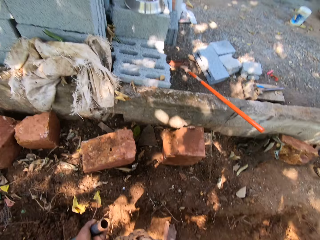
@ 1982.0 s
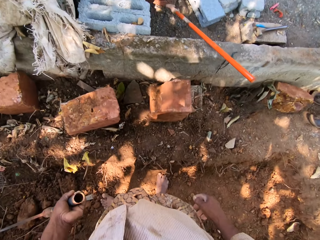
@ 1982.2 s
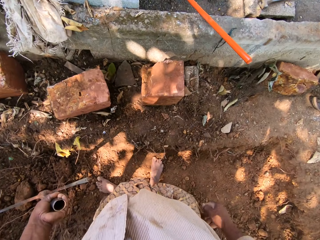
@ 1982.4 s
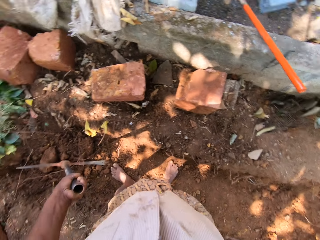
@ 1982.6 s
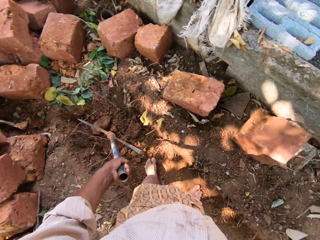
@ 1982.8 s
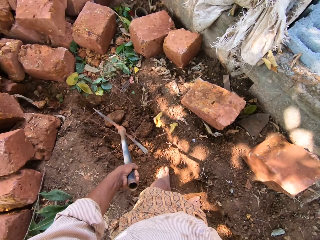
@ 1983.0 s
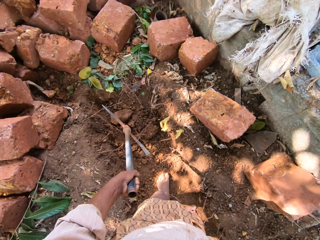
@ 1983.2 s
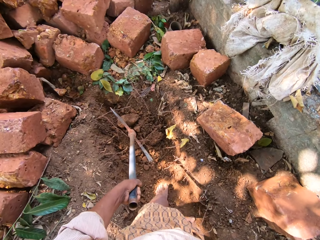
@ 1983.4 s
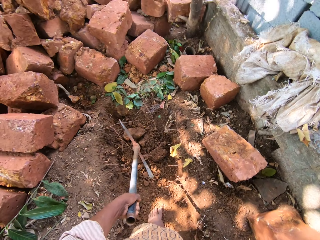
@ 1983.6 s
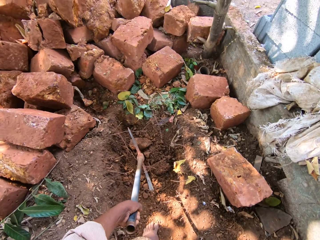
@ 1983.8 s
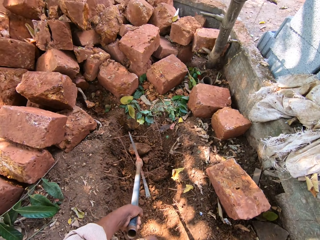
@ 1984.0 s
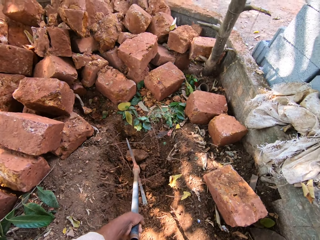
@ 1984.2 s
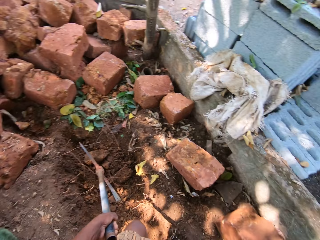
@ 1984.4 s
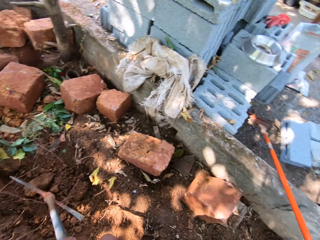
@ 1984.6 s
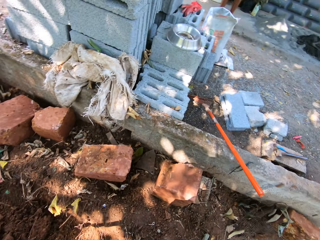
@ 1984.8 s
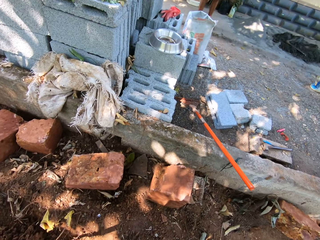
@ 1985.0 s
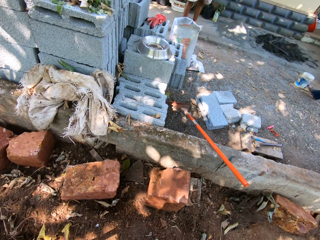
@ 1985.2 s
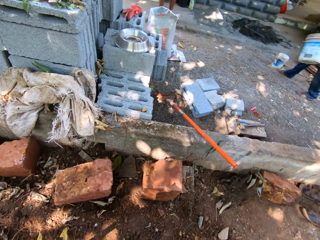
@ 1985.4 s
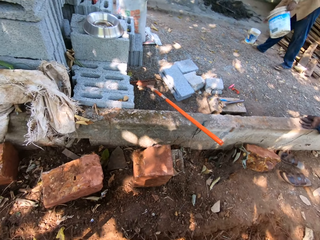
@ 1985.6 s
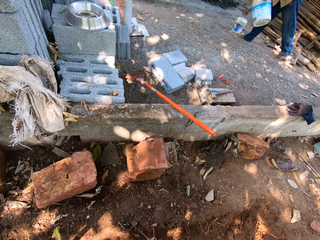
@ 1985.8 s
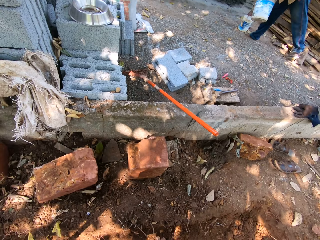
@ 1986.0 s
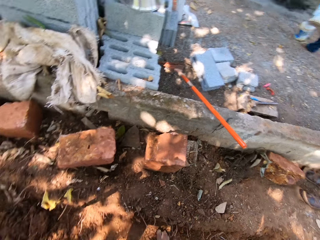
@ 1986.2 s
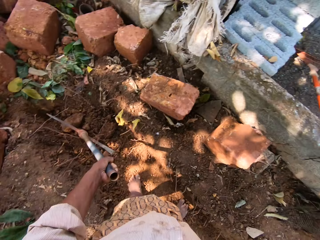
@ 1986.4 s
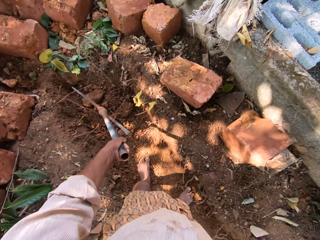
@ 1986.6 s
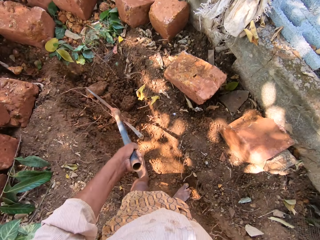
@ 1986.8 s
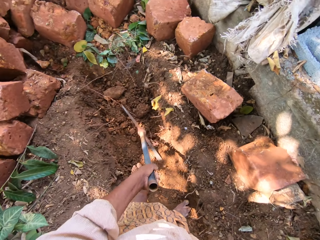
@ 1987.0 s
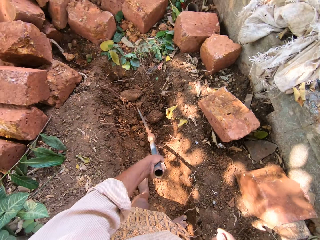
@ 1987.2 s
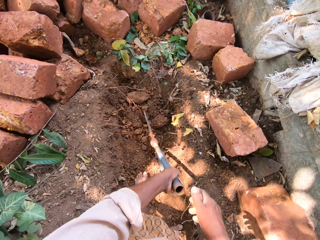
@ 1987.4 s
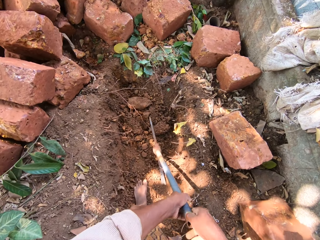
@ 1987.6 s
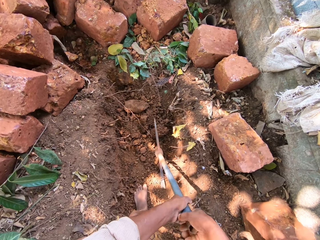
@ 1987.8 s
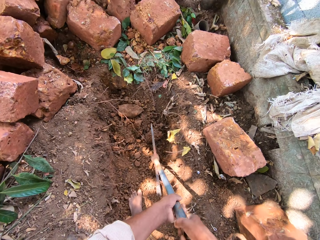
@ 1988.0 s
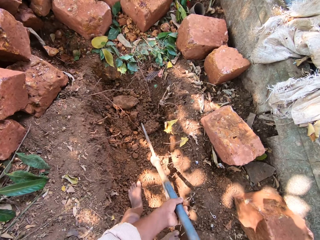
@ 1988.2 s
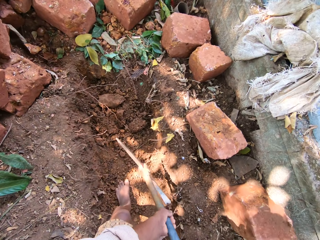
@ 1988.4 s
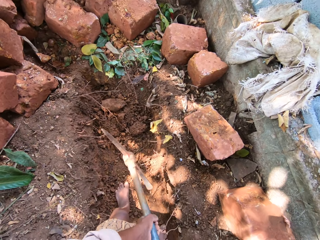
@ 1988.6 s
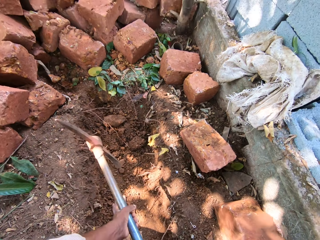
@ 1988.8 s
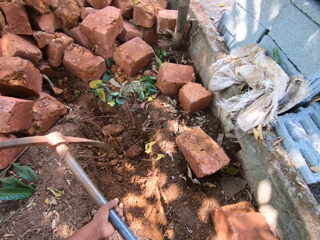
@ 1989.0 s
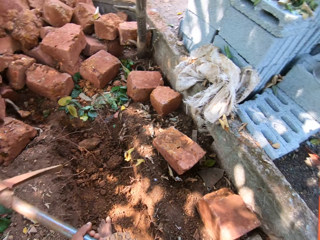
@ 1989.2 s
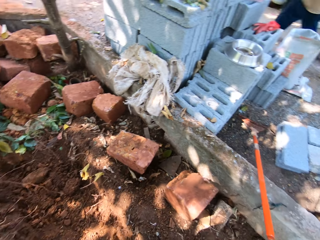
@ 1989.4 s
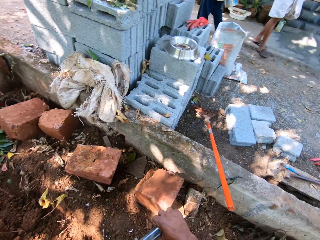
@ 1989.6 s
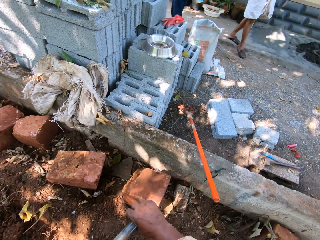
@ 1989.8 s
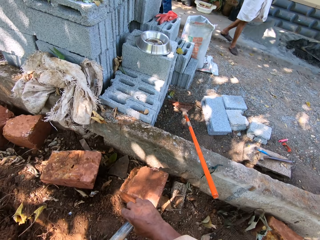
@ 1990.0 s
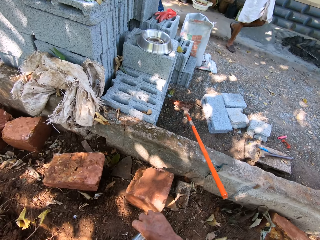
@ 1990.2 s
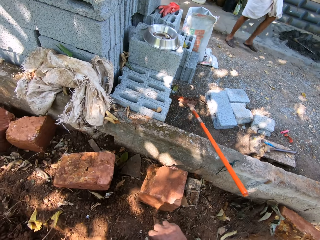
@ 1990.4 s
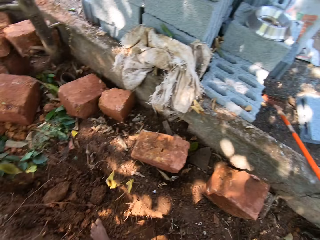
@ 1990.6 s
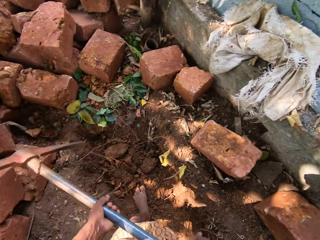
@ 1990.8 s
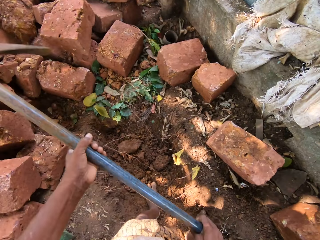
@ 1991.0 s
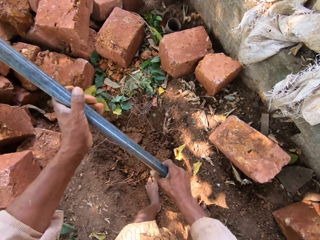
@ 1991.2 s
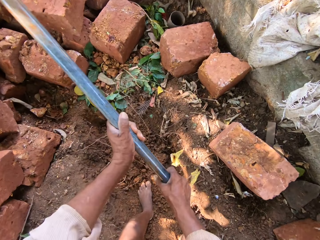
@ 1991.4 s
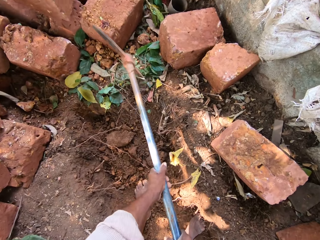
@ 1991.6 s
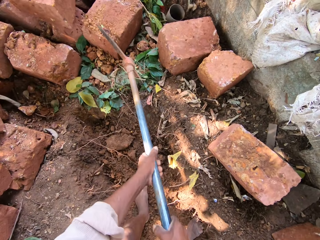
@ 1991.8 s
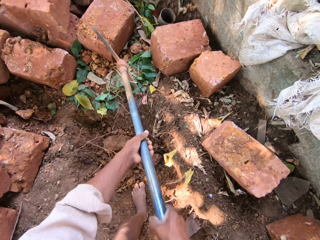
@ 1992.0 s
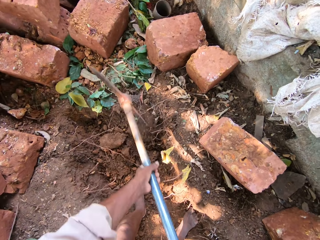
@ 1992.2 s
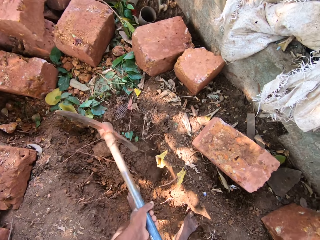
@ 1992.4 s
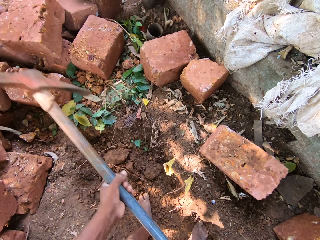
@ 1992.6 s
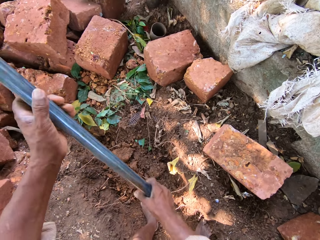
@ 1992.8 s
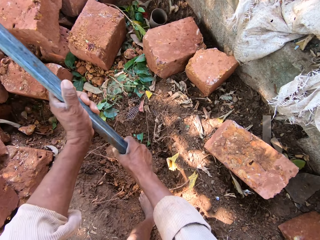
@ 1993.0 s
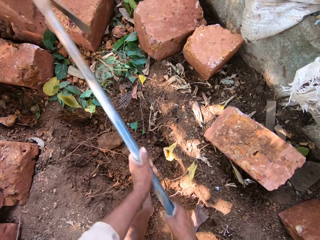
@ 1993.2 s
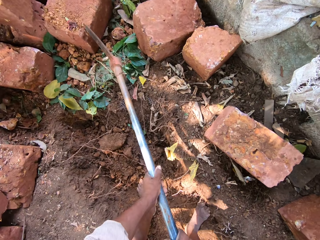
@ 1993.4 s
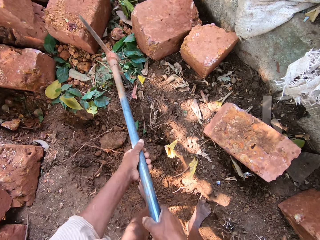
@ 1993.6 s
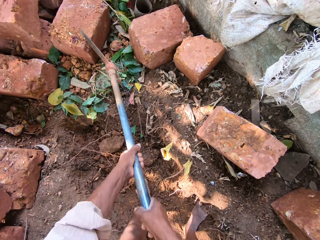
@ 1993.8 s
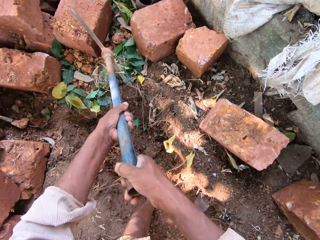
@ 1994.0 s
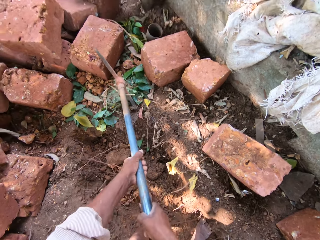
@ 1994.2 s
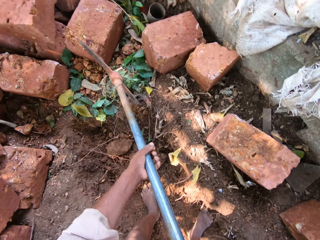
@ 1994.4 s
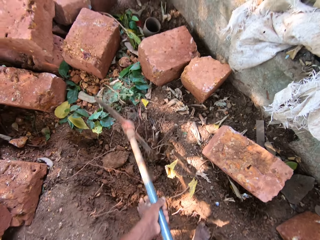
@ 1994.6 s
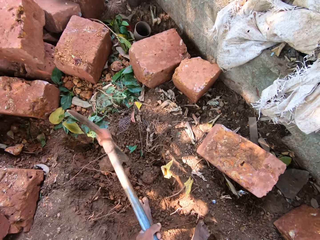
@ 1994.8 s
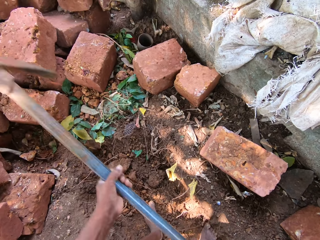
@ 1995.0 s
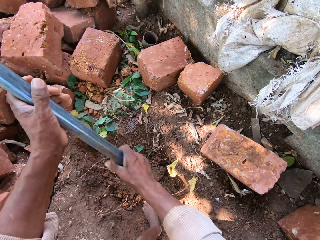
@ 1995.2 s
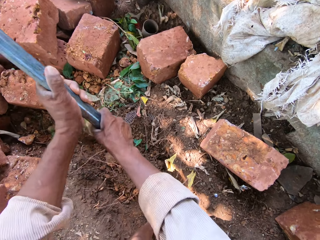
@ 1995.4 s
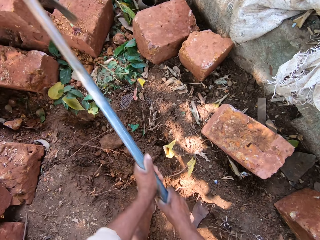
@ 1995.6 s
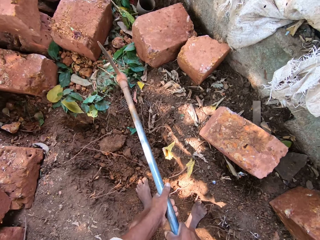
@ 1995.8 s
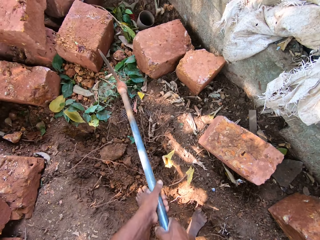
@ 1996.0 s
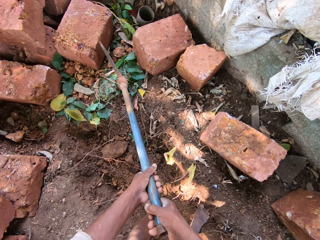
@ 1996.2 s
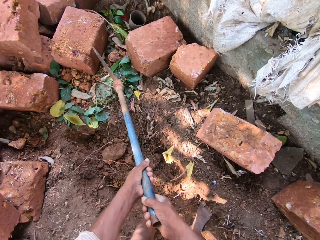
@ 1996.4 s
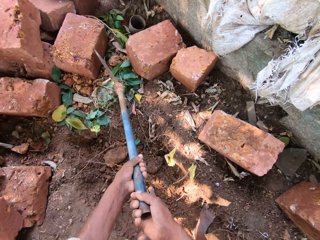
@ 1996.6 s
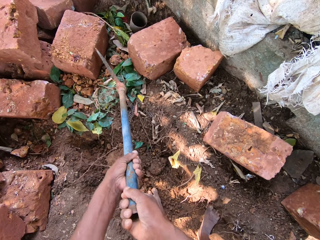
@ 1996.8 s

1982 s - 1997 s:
The camera wearer holds the pickaxe on the ground with both hands. They break the ground with the pickaxe in both hands.

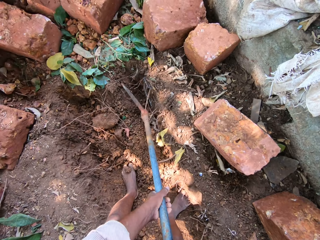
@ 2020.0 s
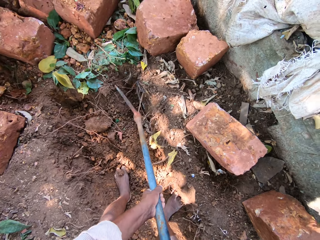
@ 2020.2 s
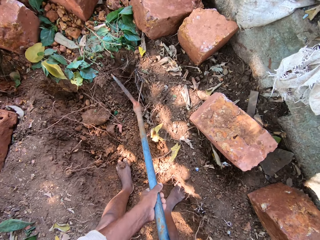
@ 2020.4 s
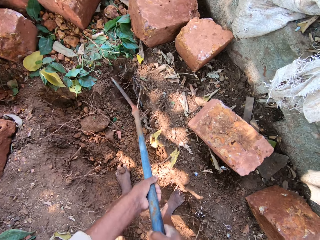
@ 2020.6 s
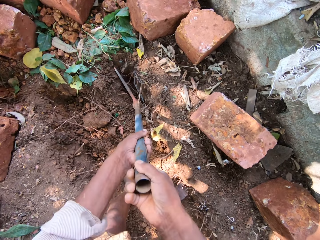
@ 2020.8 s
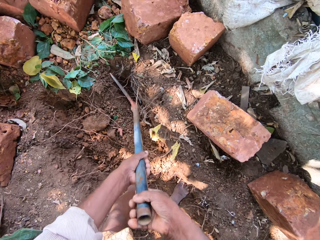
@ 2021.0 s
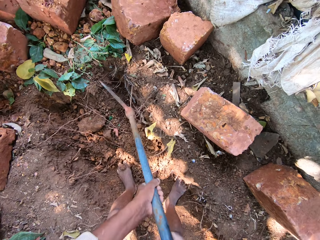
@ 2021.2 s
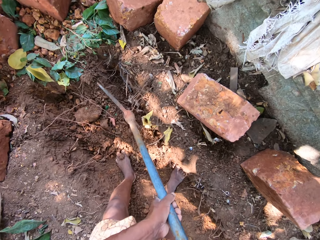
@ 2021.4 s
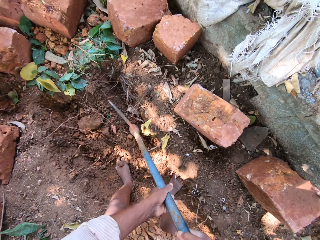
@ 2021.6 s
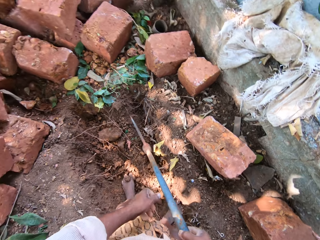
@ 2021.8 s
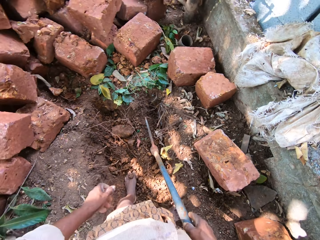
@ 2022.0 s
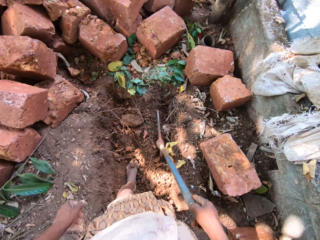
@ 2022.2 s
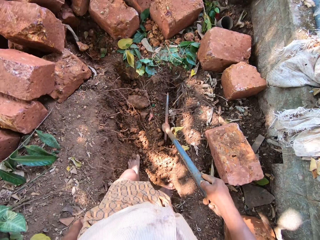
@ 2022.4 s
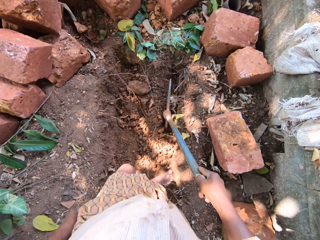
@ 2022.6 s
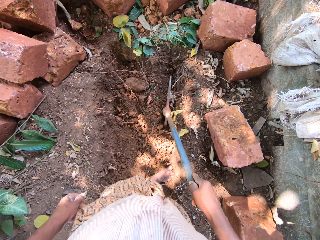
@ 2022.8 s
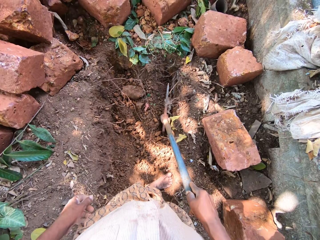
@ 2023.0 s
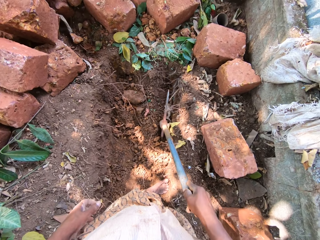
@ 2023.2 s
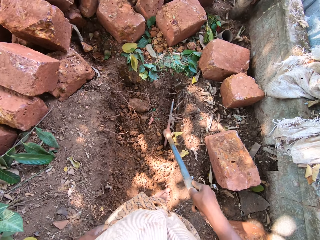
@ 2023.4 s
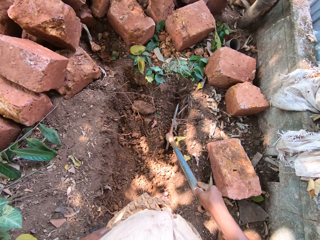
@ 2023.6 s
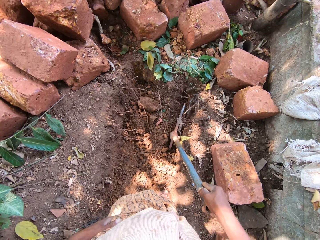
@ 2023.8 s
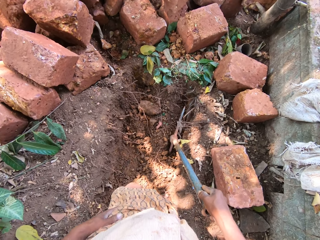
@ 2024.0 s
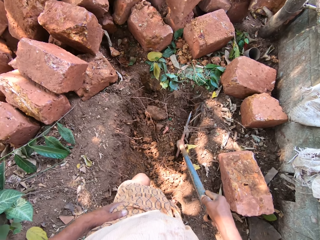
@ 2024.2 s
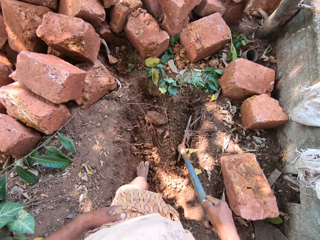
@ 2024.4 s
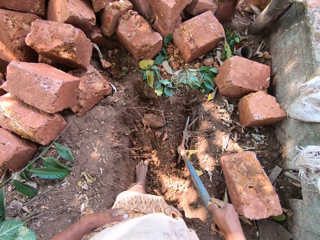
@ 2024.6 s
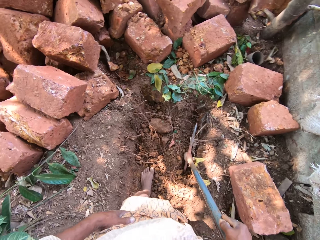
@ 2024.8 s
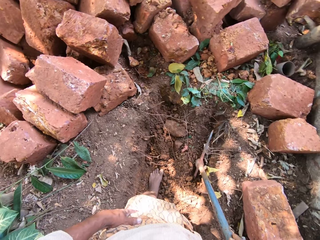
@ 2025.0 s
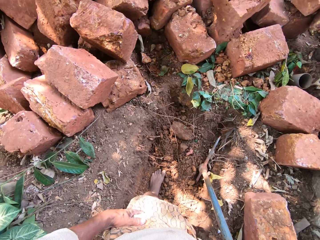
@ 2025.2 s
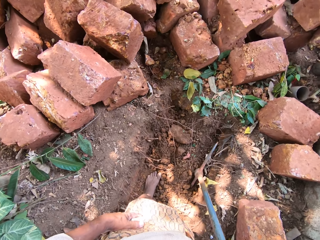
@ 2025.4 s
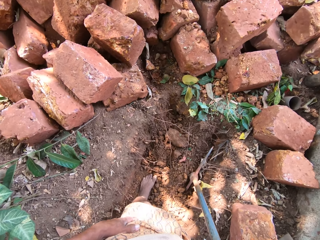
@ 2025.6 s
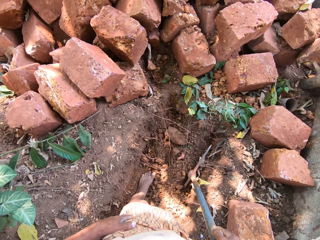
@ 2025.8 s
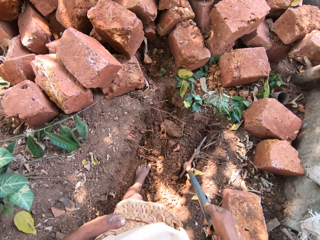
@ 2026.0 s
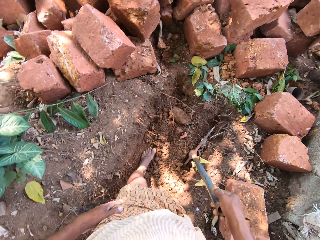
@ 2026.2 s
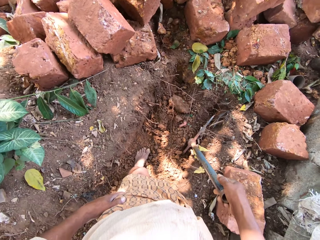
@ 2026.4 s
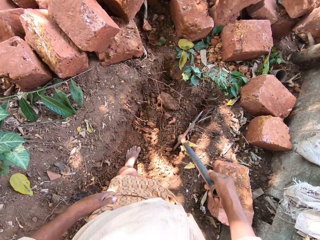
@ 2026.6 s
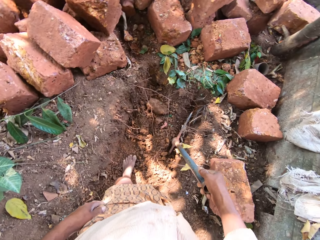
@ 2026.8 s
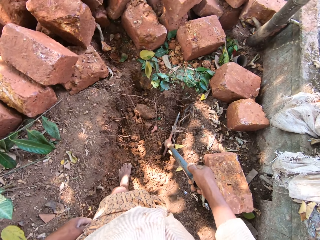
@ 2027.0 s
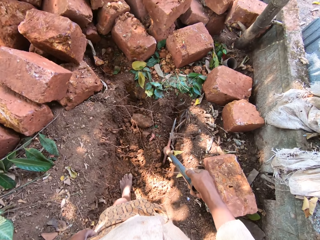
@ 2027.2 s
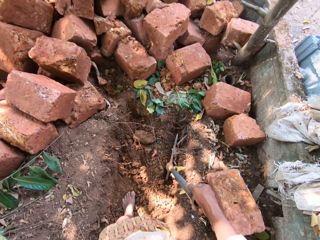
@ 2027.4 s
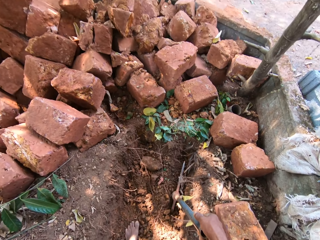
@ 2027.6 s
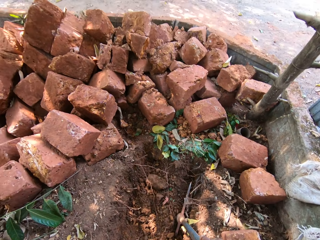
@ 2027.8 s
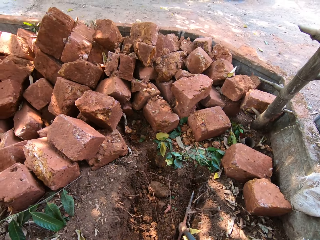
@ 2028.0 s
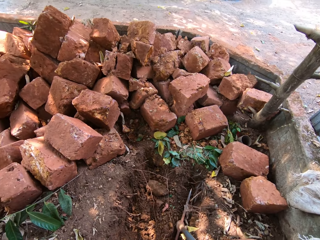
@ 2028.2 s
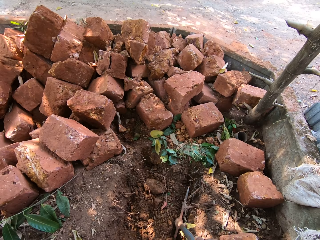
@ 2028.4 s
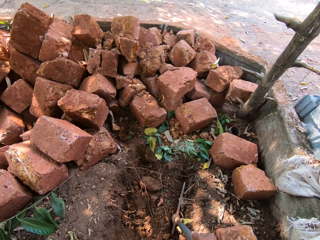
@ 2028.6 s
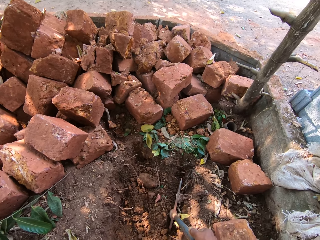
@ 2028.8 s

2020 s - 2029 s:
The camera wearer holds the pickaxe on the ground with his right hand.
